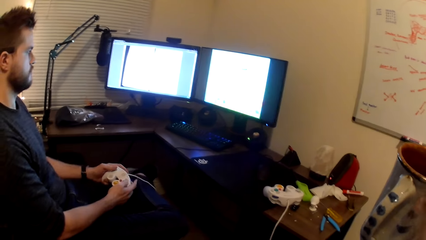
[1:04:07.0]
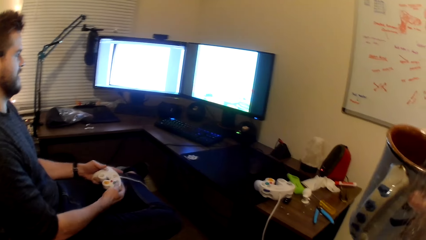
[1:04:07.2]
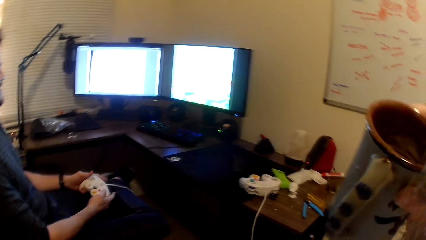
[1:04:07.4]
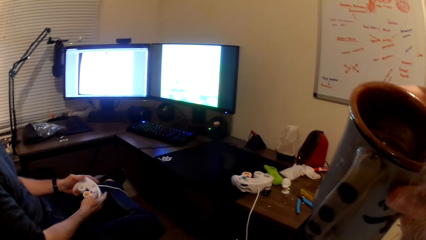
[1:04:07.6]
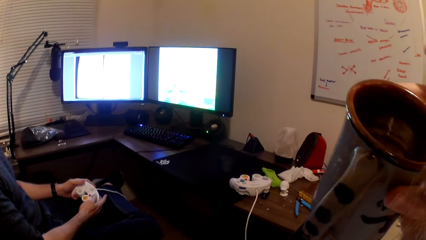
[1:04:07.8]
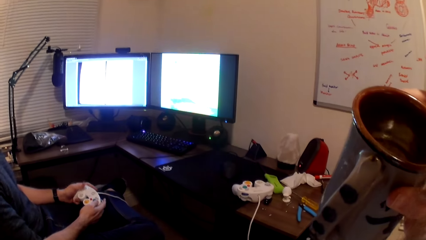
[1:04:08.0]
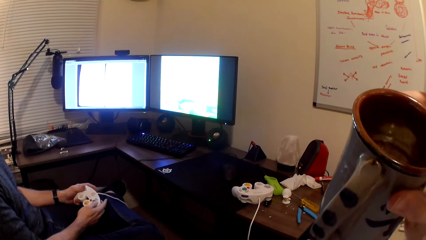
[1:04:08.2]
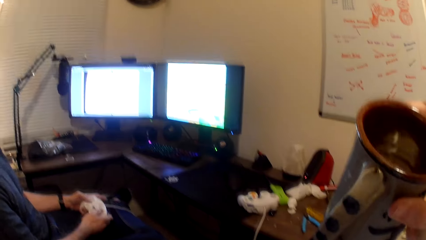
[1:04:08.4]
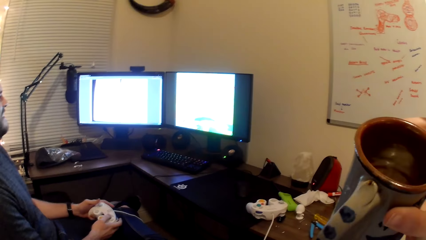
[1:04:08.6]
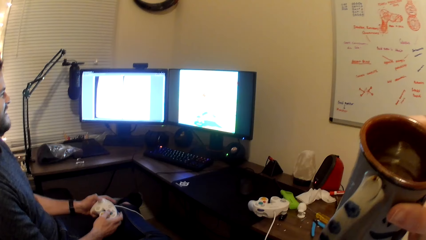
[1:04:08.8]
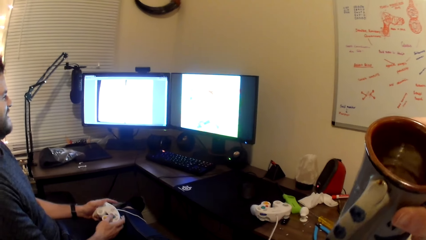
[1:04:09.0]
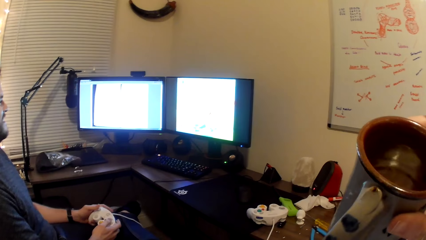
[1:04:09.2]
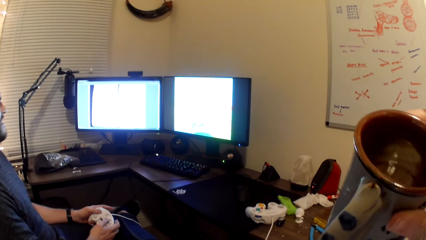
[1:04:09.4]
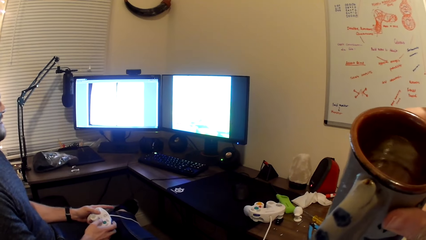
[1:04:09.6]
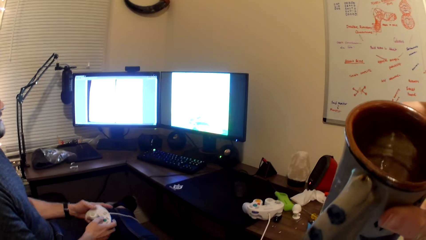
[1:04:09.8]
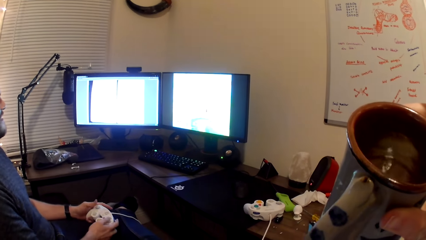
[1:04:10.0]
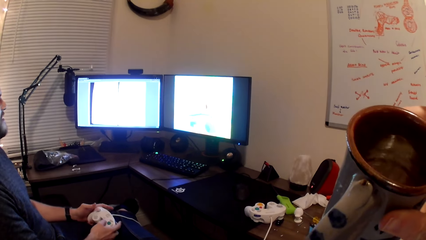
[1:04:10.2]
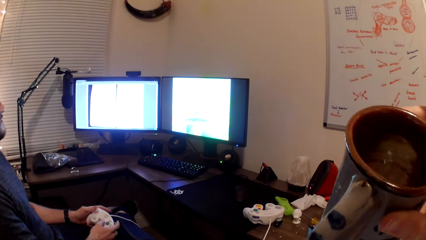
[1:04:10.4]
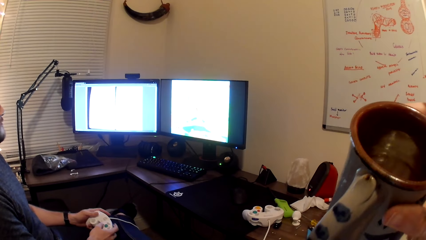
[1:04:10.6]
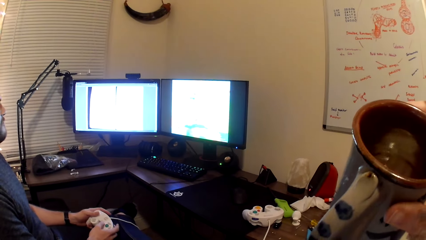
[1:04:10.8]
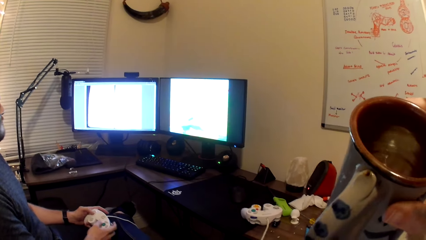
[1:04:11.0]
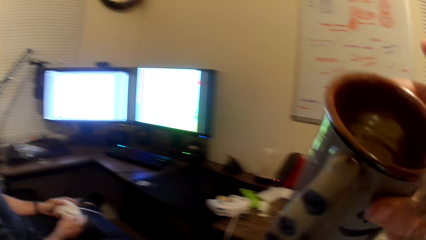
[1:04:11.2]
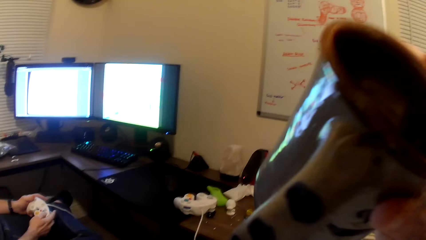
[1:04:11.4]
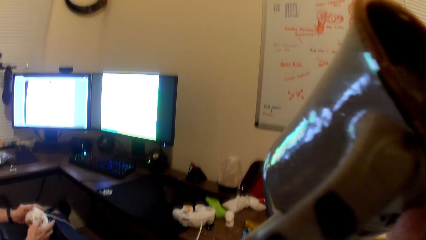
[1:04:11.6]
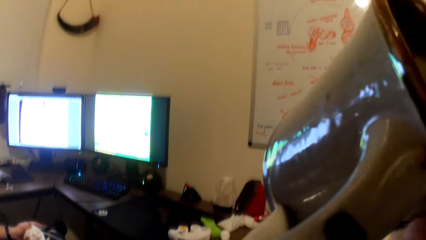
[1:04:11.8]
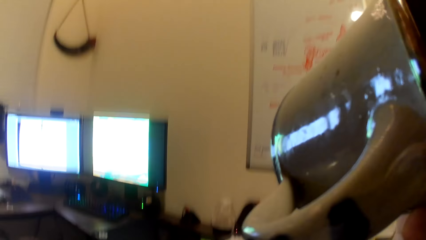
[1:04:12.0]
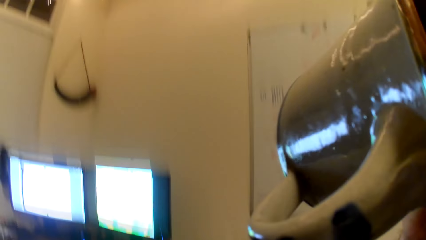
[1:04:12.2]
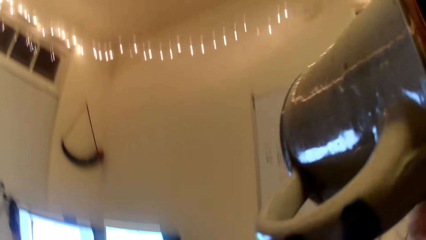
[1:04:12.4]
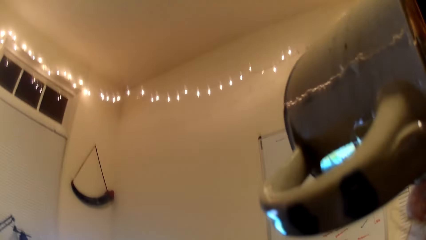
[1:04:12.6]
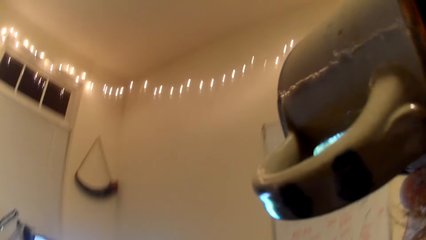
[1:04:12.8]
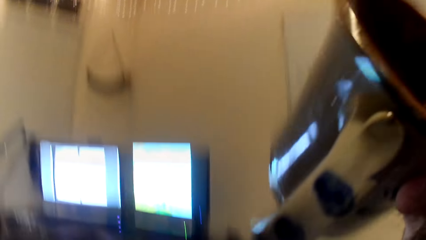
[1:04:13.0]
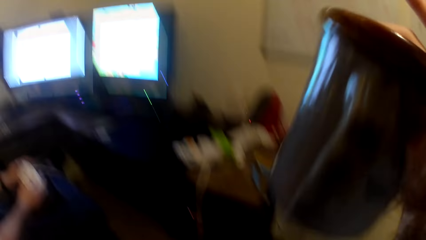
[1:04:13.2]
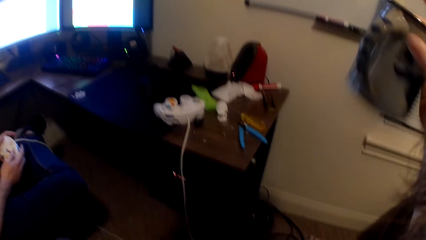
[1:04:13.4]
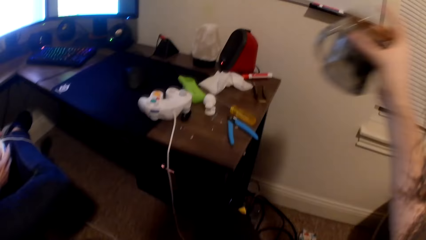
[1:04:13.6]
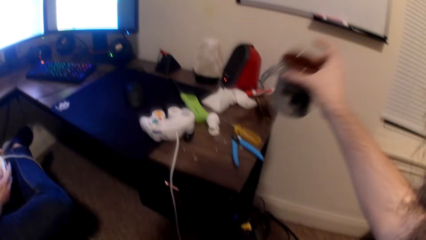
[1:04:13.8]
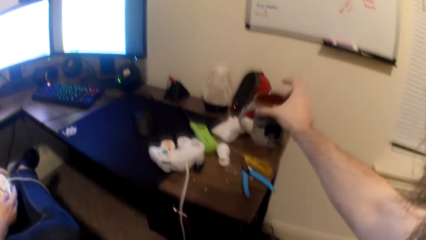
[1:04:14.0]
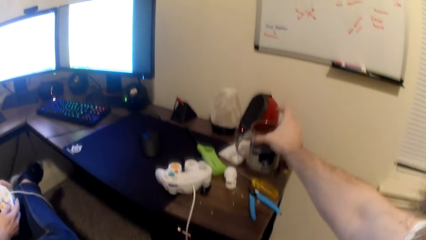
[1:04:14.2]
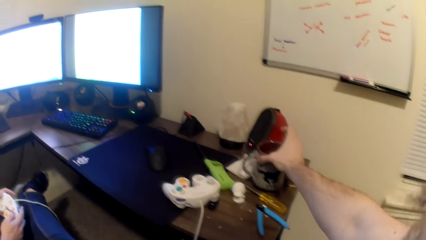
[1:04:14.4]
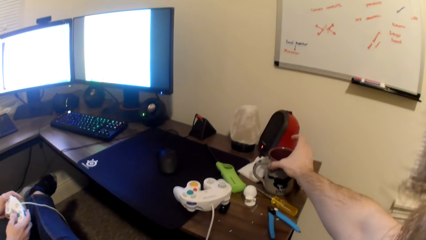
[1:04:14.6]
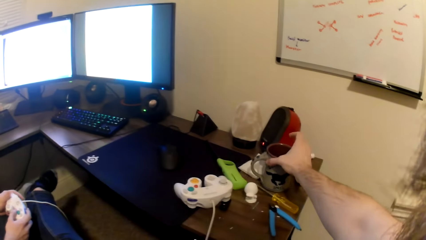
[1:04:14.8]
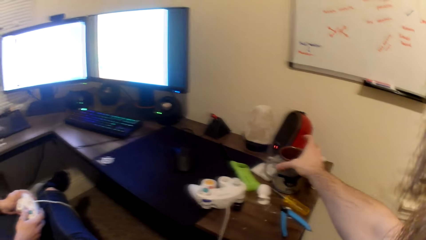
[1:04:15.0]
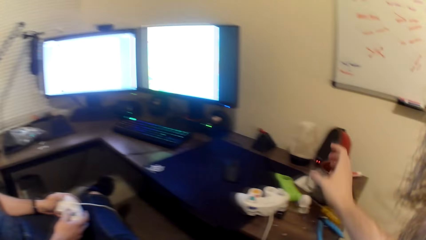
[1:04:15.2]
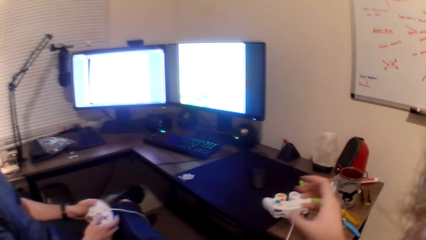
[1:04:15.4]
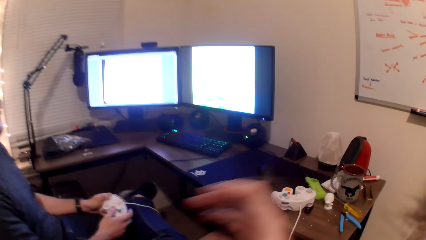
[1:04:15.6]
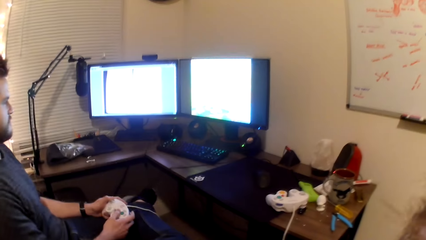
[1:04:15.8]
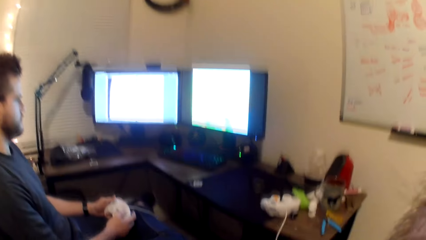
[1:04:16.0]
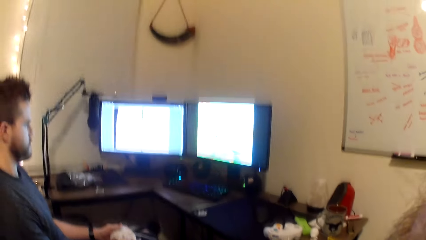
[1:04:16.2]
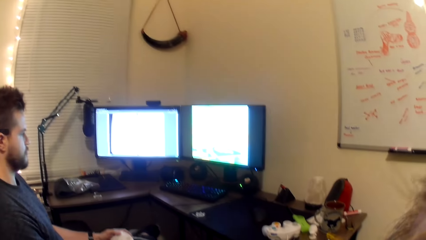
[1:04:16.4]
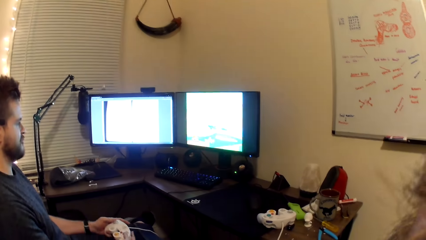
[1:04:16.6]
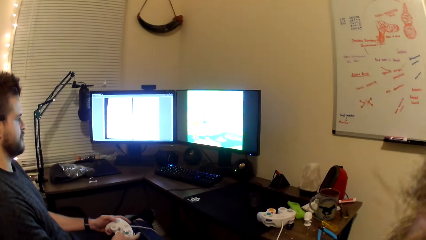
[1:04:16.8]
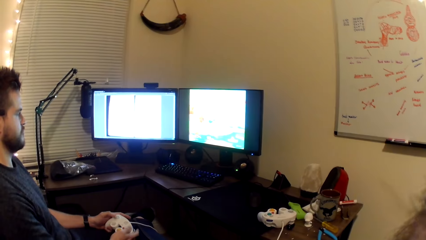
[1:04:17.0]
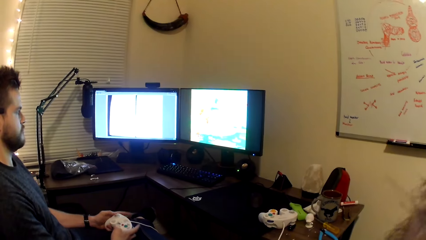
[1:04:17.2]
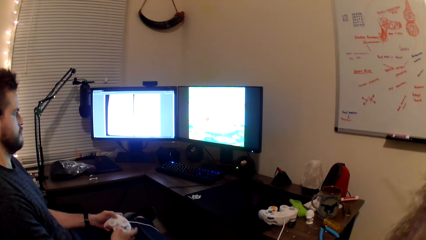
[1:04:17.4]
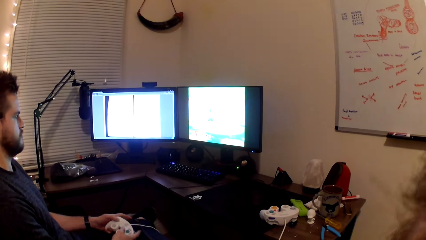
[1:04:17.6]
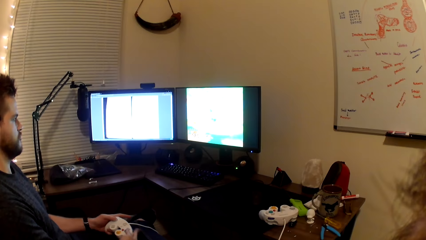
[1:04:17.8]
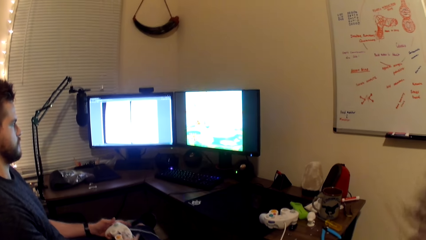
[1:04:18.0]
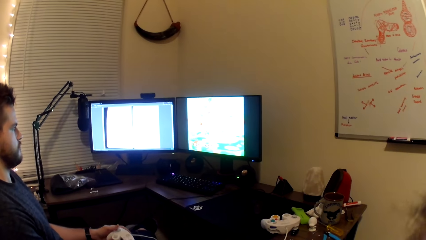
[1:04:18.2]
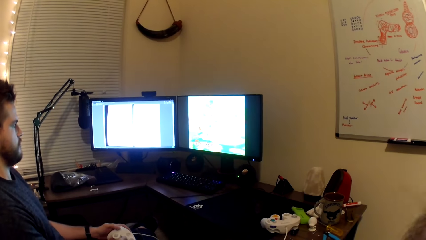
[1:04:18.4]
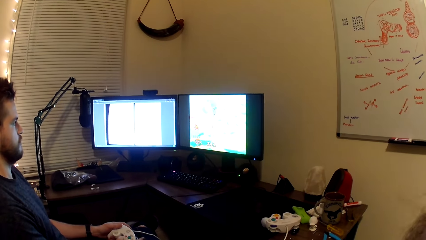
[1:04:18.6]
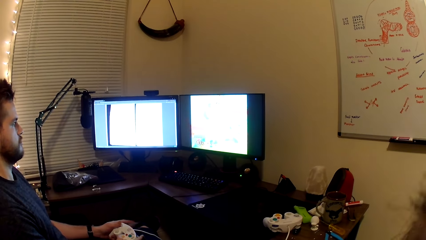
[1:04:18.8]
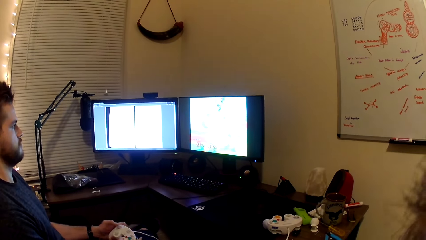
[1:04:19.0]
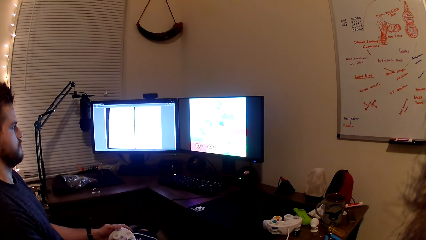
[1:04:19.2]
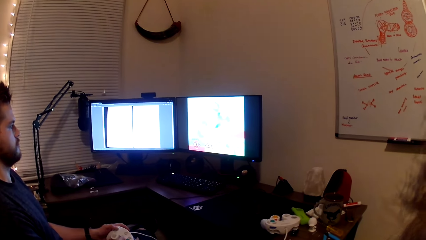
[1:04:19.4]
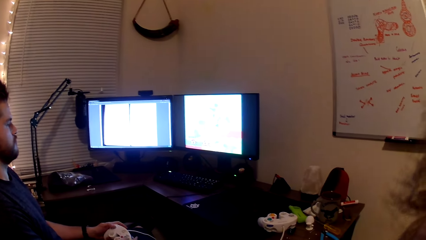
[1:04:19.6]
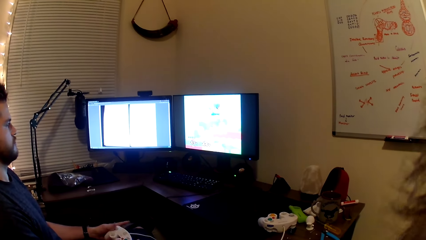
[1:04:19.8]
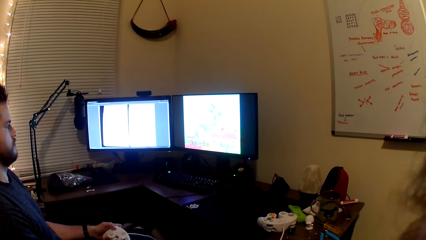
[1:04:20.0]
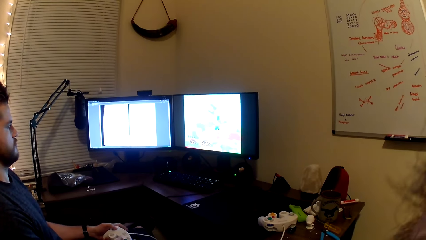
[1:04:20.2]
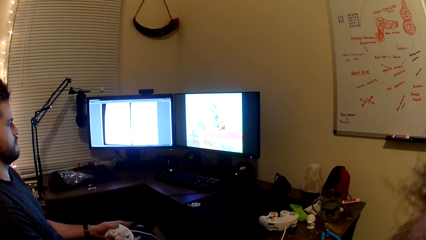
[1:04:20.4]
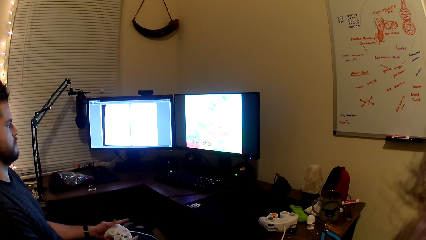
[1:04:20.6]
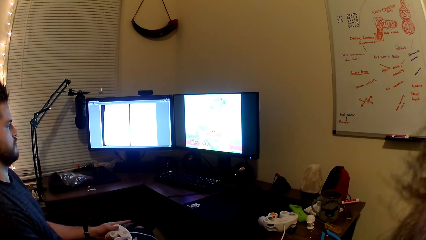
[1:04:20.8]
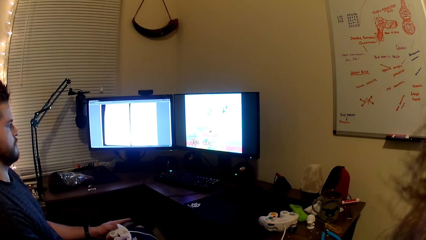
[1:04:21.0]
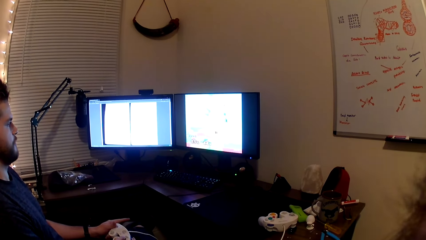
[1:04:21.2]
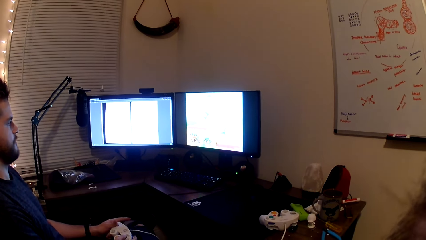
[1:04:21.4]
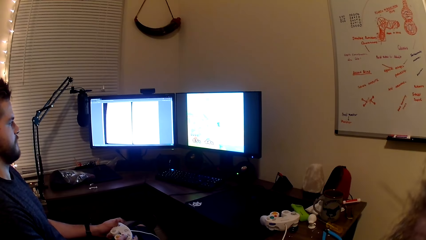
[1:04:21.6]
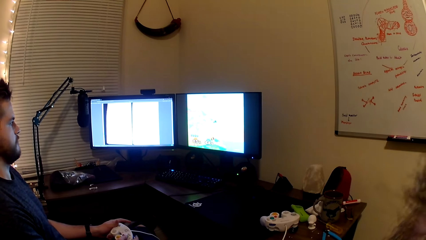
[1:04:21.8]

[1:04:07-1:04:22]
The camera wearer looks at the computer. He puts the cup in his mouth with his right hand. He drinks from the mug. He removes the cup from his mouth. He drops the cup on the table with his right hand. He looks at the computer.
